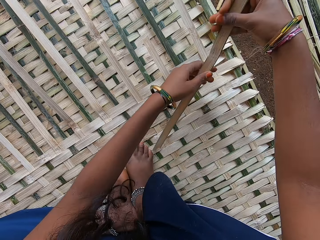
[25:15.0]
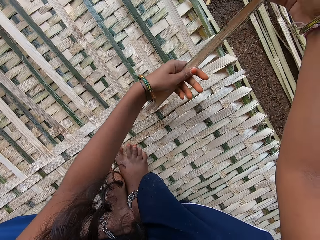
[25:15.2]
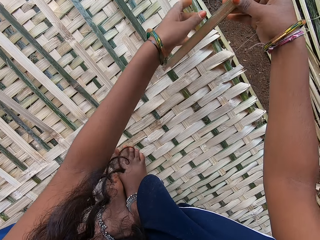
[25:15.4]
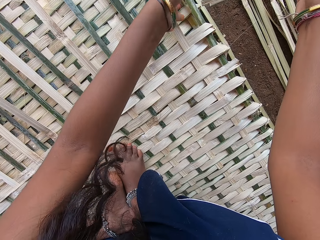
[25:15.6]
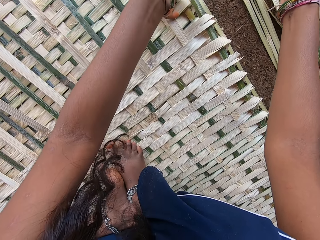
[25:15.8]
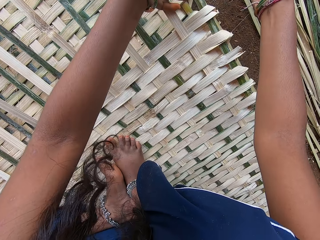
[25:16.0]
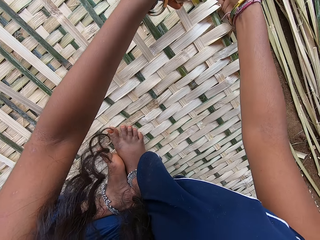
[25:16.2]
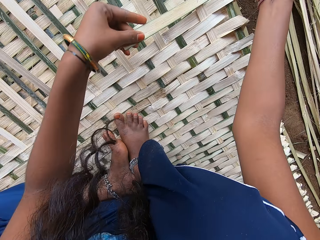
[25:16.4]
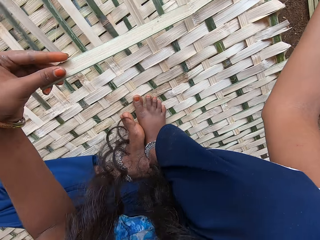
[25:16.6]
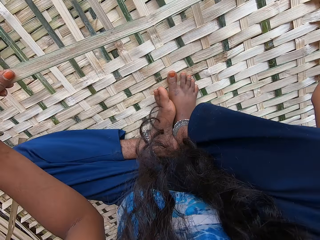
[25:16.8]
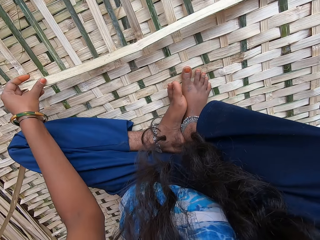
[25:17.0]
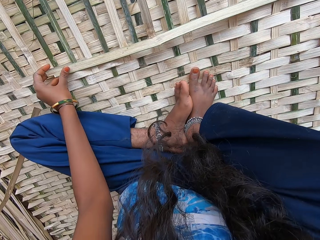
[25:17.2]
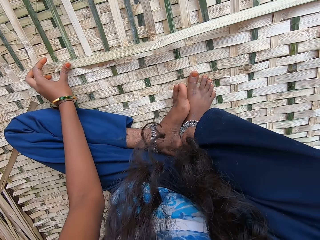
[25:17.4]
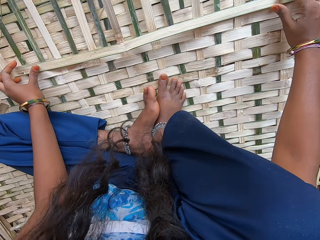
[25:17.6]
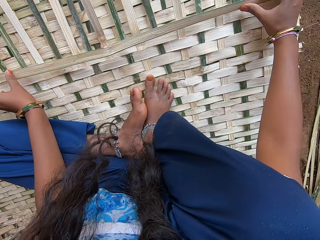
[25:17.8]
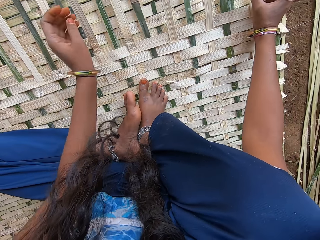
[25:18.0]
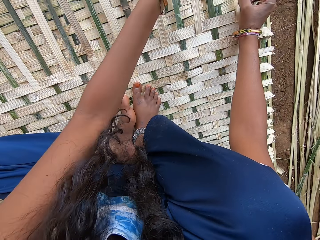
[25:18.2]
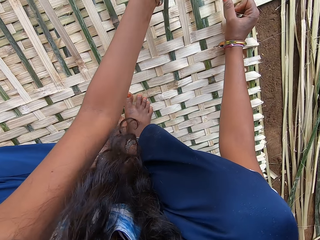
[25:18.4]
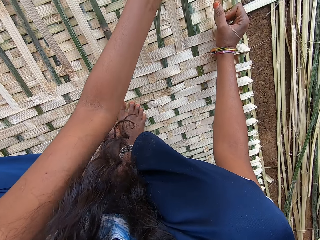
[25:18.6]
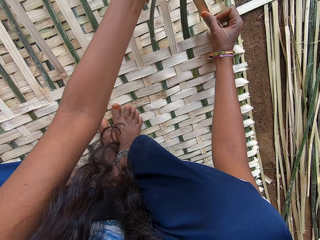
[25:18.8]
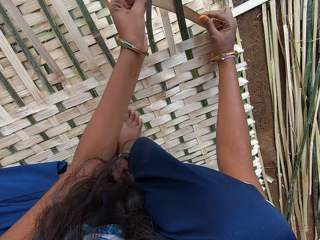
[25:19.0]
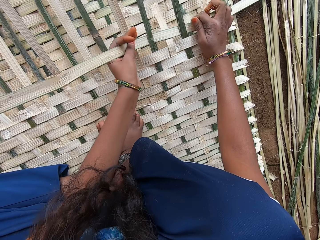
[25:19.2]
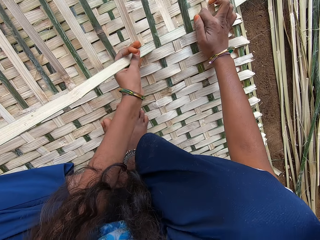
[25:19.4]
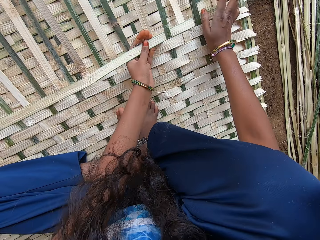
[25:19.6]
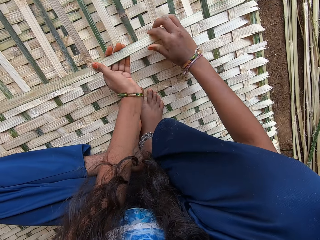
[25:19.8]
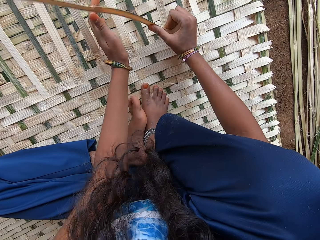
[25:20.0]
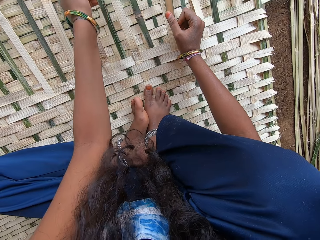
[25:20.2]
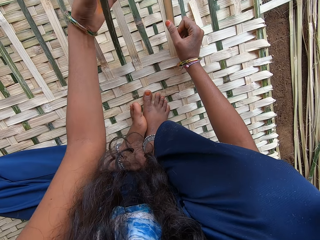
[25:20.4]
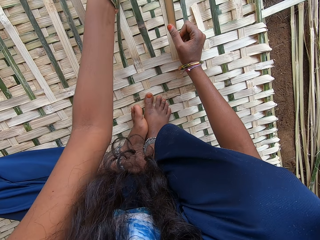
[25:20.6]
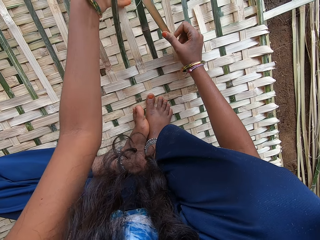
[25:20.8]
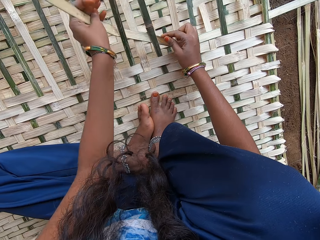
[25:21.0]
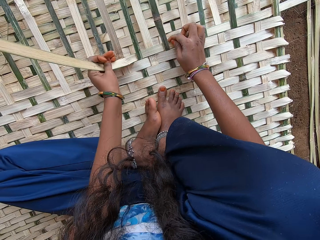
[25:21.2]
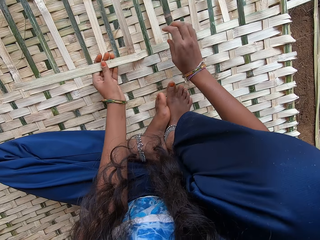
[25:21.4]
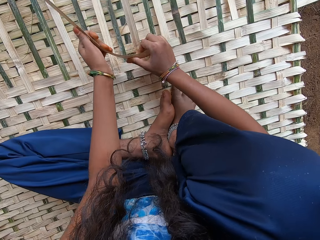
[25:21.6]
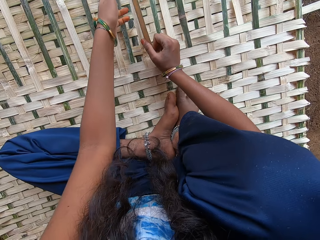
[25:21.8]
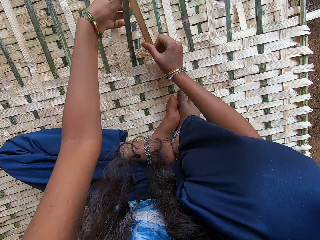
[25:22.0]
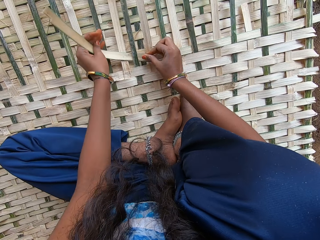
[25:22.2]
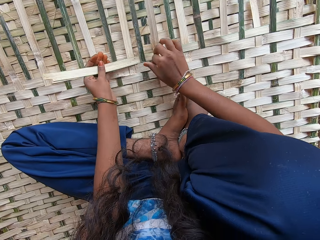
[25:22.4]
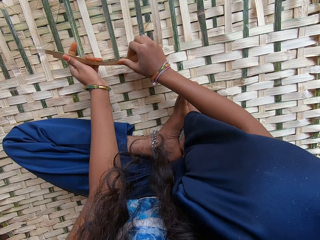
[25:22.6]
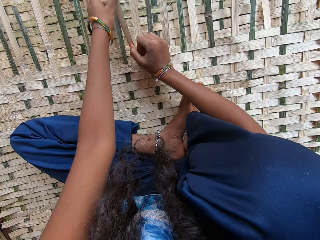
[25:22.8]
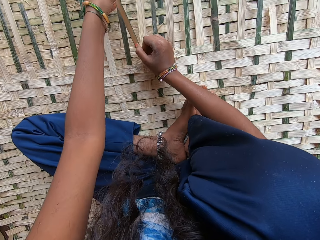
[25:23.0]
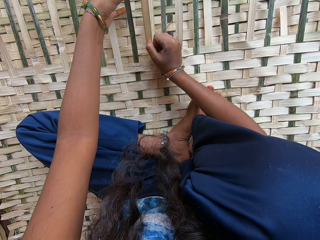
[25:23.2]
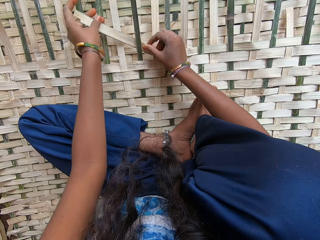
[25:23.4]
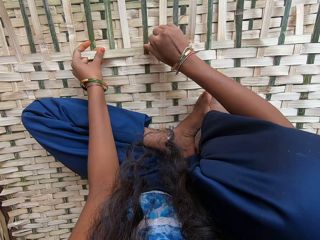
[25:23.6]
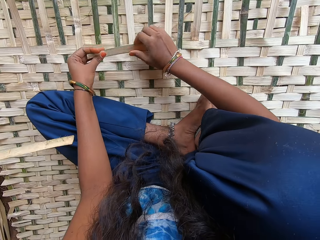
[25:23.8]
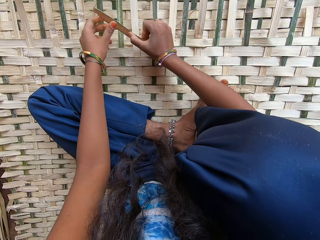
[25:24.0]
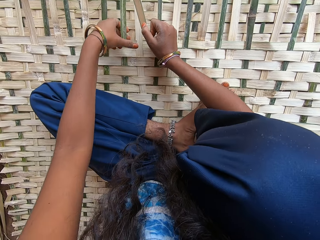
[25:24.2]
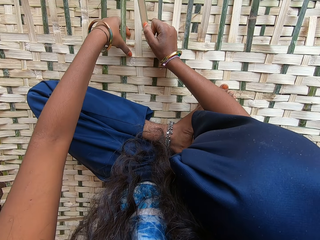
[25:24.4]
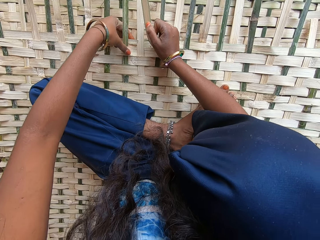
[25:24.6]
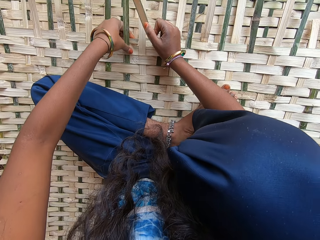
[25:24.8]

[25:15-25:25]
The camera wearer fixes the palm fiber on the mat. They weave the mat.

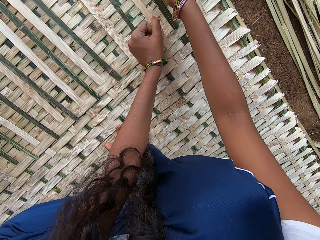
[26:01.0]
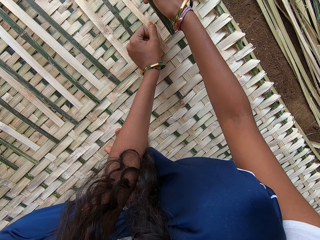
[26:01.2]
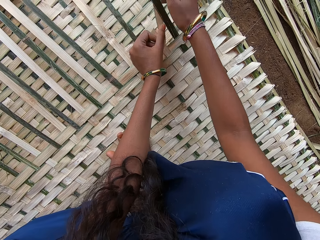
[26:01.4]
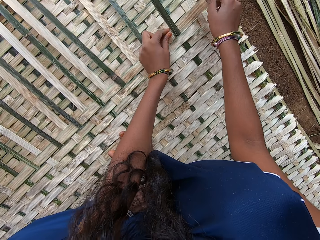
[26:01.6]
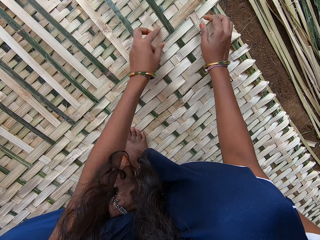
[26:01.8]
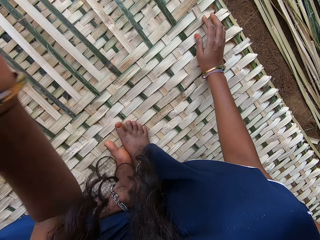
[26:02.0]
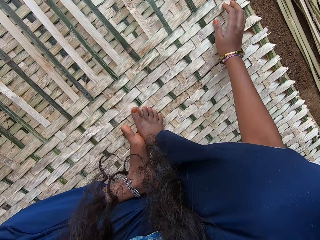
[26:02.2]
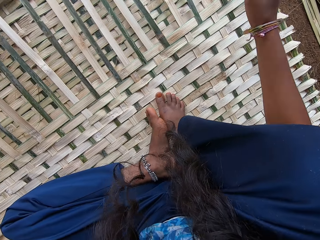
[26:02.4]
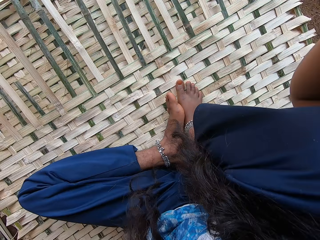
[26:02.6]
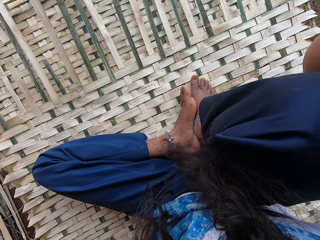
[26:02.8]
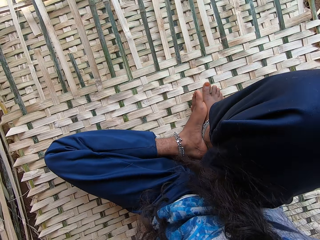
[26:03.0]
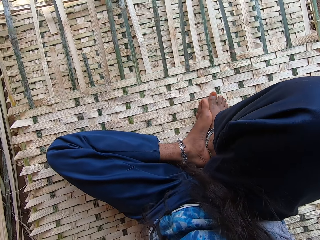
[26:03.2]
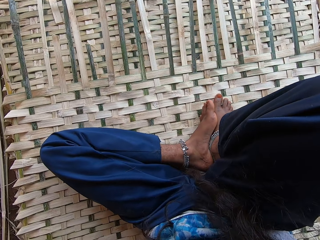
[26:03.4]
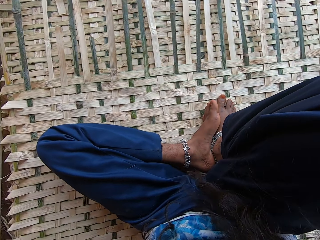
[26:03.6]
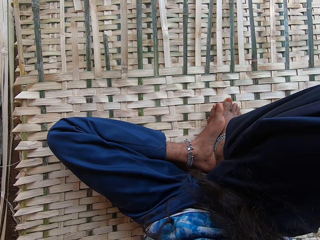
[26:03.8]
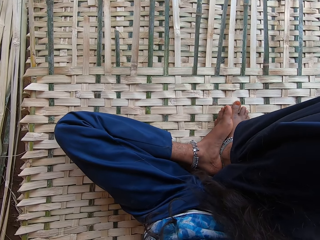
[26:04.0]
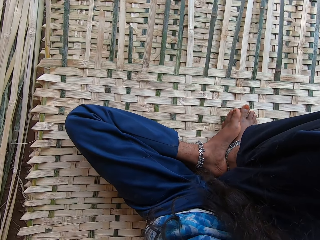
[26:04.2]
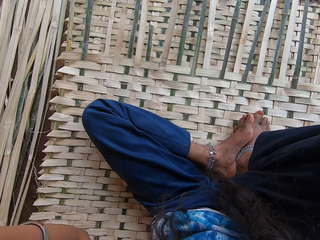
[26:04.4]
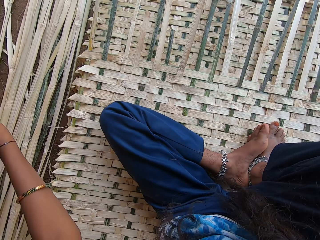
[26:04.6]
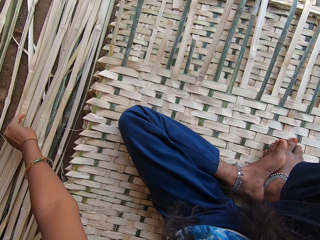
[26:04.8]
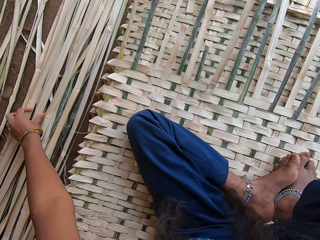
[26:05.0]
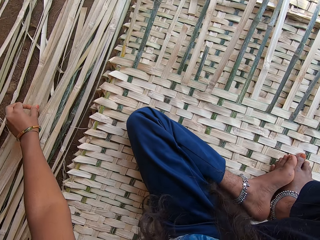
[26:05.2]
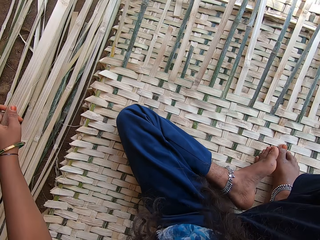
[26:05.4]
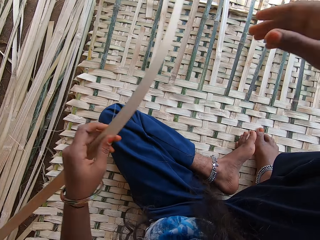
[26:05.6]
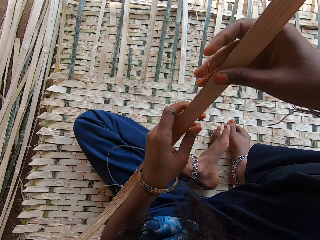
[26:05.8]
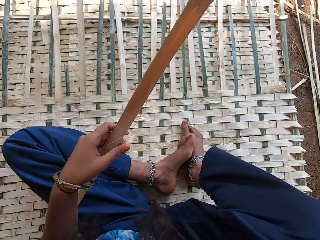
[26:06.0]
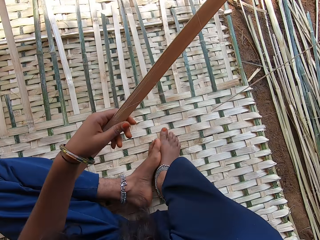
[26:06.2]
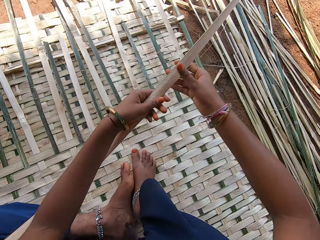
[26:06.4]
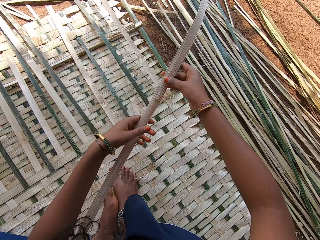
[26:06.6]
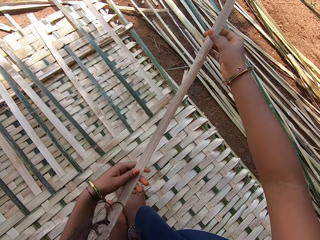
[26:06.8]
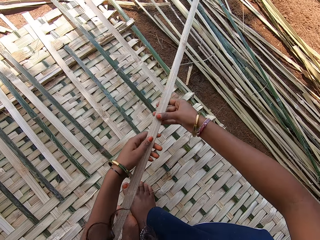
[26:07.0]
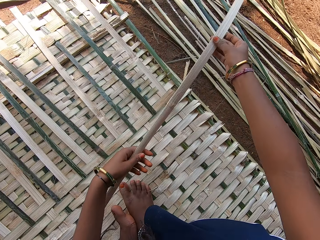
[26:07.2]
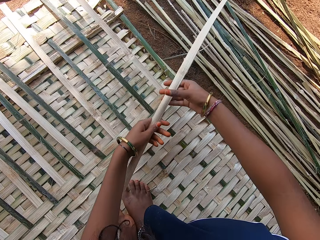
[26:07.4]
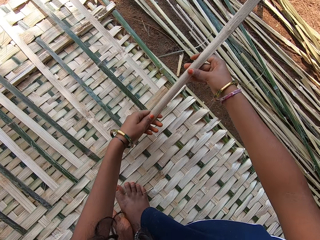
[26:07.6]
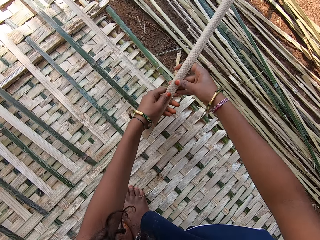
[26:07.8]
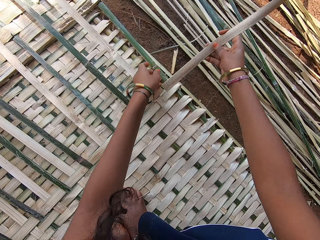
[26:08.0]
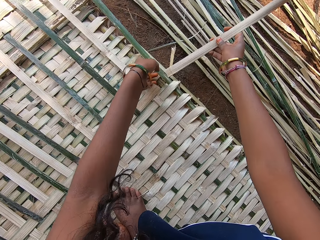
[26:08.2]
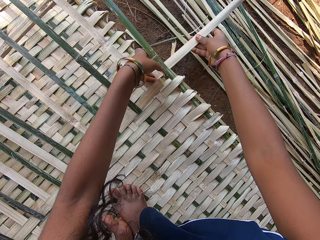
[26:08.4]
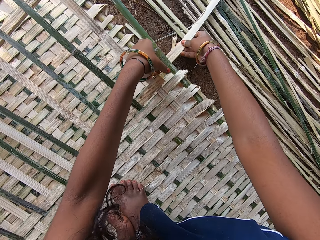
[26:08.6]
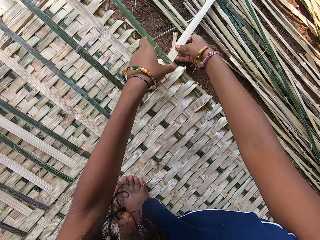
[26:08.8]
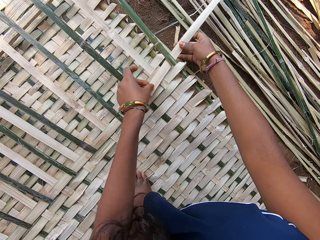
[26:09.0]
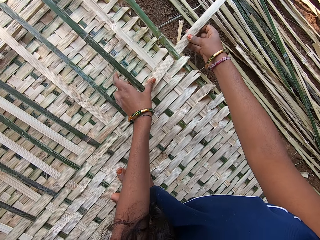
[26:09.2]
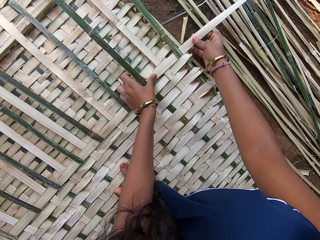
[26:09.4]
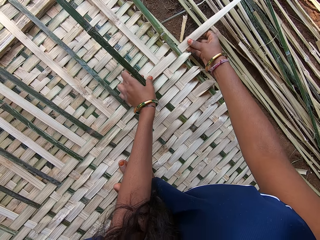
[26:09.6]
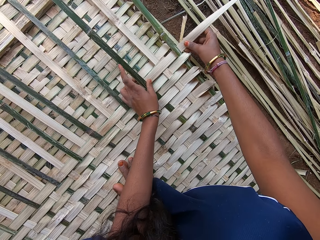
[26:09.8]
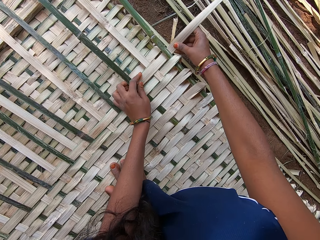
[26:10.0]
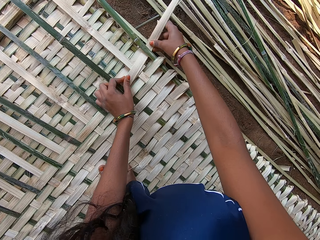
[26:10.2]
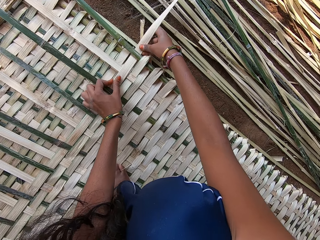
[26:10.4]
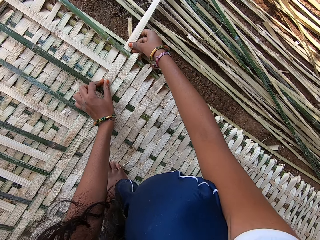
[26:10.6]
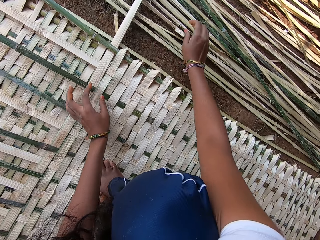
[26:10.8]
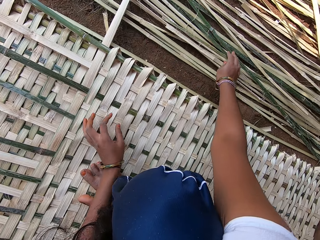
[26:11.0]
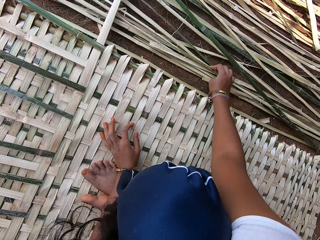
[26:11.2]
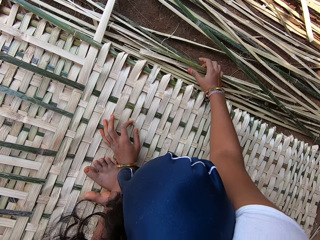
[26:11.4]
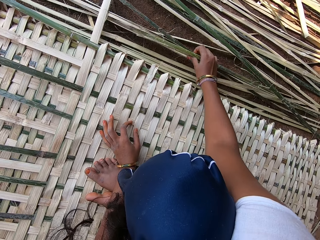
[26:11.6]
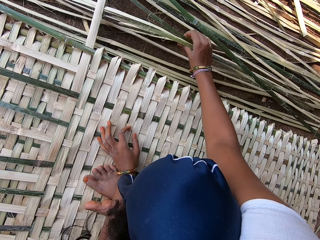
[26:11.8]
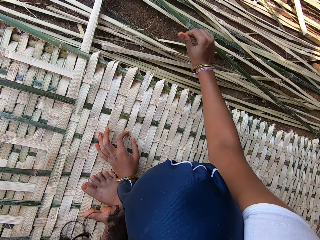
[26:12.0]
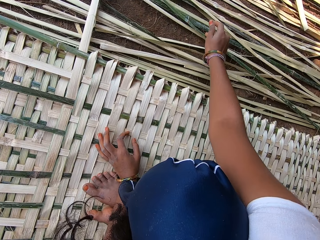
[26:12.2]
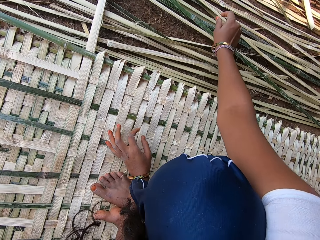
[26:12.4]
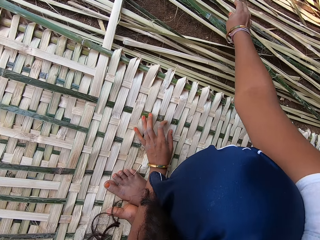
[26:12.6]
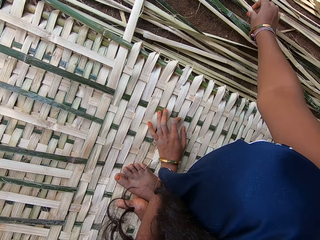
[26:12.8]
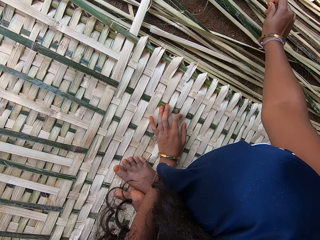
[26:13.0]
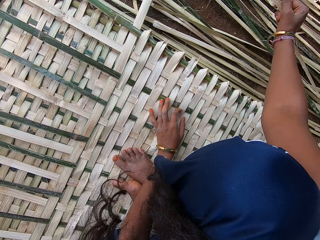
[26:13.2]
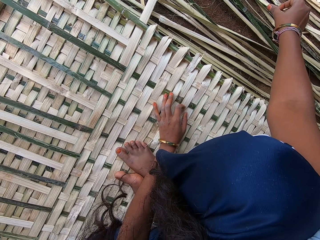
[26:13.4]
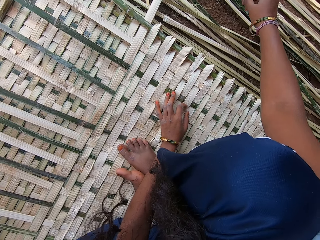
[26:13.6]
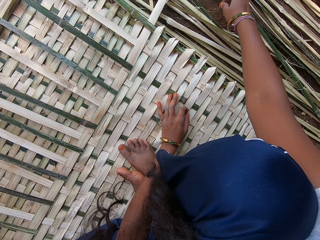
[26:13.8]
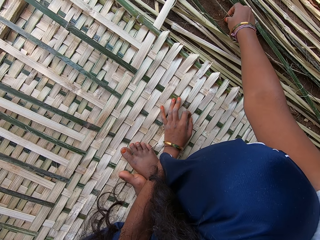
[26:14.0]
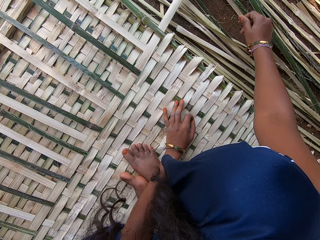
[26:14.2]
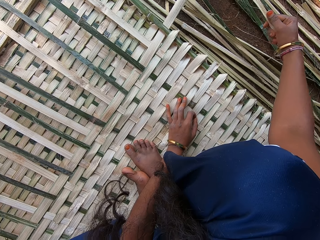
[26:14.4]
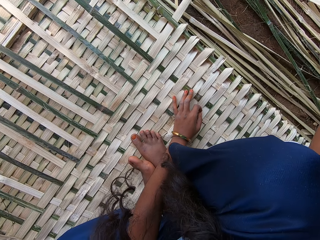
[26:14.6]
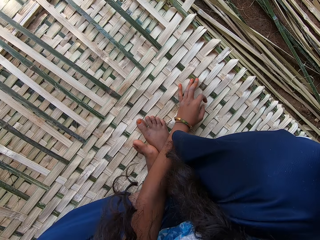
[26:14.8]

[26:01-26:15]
The camera wearer raises a hand. They look around. They pick a reed or palm fiber. They weave the mat. They fix the palm fiber on the mat. They move the reed. They touch the palm fibers.
